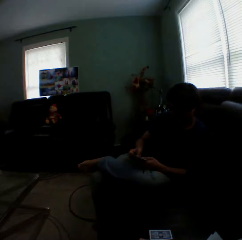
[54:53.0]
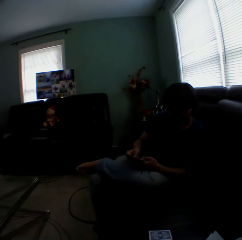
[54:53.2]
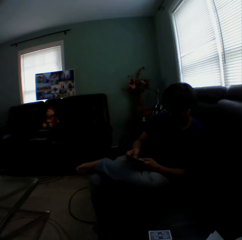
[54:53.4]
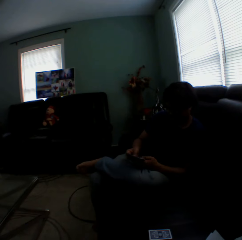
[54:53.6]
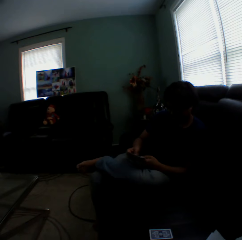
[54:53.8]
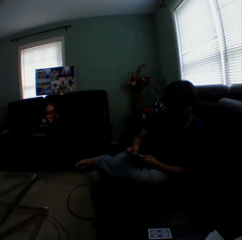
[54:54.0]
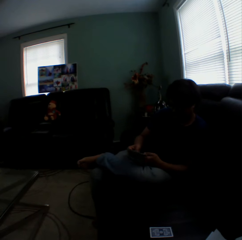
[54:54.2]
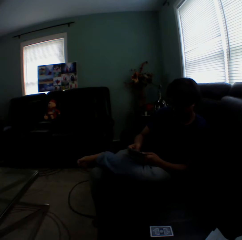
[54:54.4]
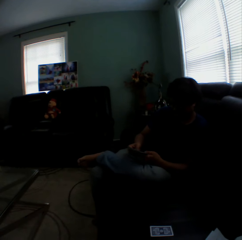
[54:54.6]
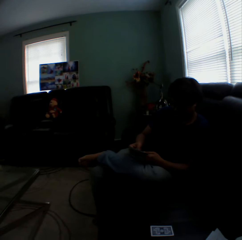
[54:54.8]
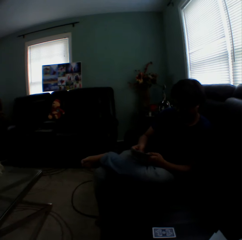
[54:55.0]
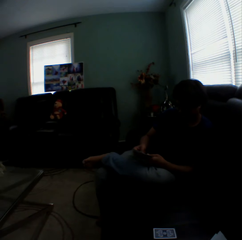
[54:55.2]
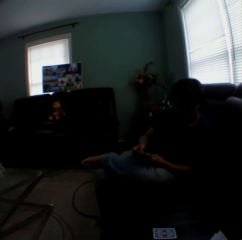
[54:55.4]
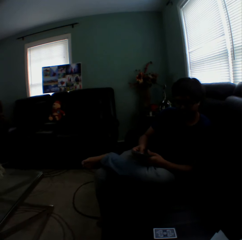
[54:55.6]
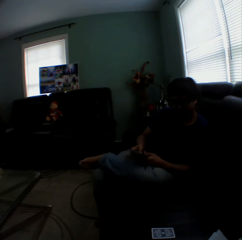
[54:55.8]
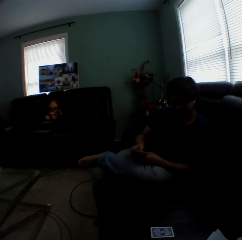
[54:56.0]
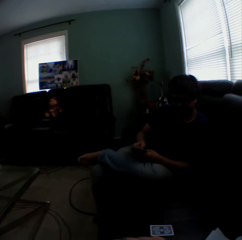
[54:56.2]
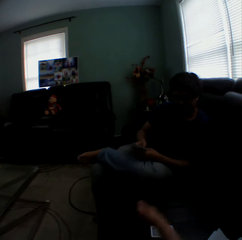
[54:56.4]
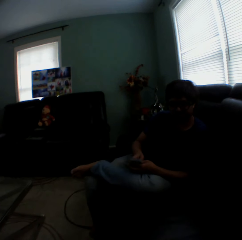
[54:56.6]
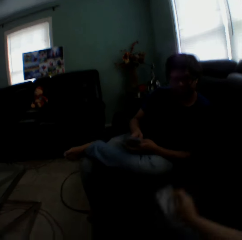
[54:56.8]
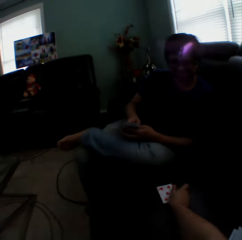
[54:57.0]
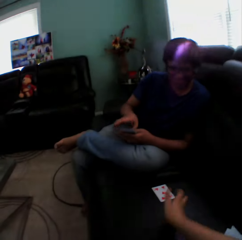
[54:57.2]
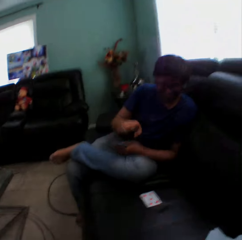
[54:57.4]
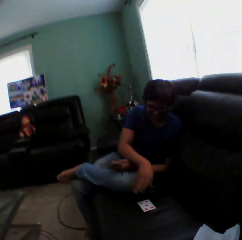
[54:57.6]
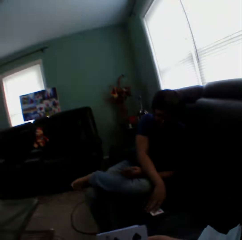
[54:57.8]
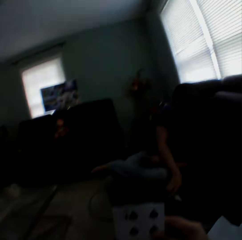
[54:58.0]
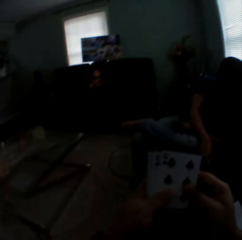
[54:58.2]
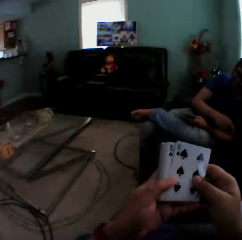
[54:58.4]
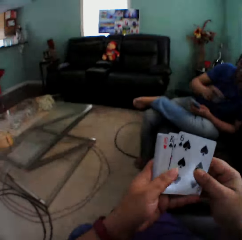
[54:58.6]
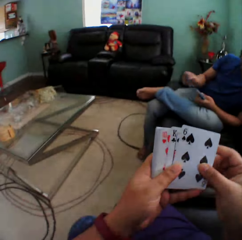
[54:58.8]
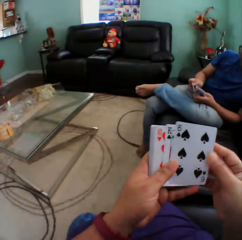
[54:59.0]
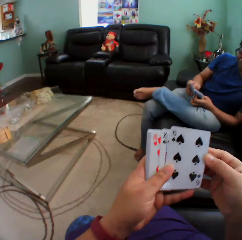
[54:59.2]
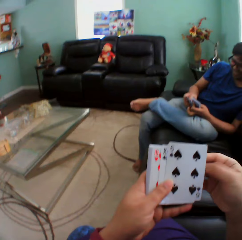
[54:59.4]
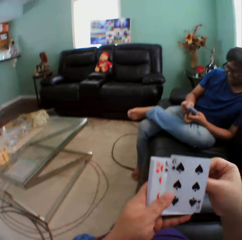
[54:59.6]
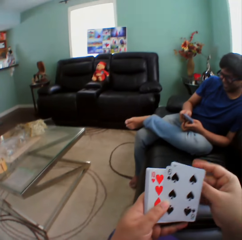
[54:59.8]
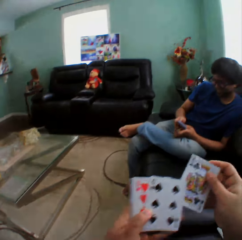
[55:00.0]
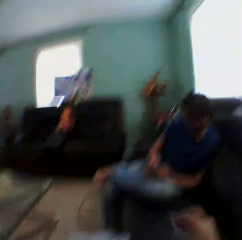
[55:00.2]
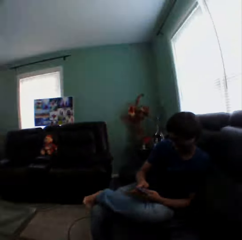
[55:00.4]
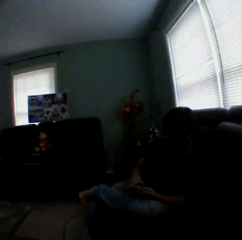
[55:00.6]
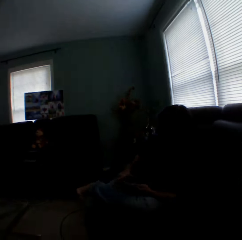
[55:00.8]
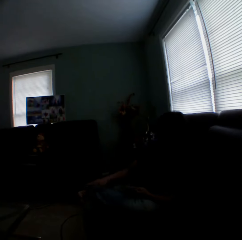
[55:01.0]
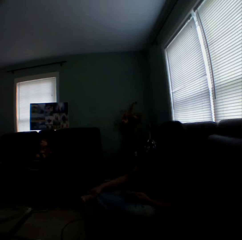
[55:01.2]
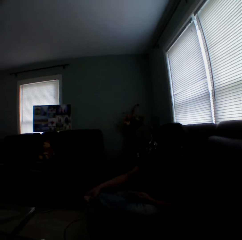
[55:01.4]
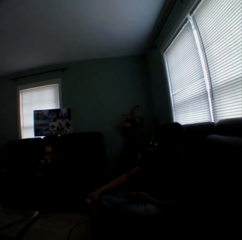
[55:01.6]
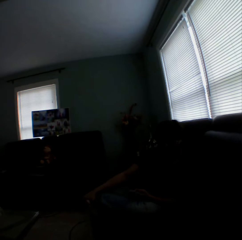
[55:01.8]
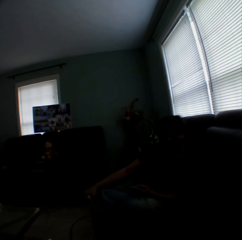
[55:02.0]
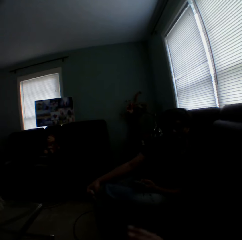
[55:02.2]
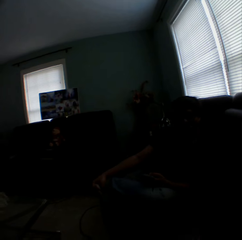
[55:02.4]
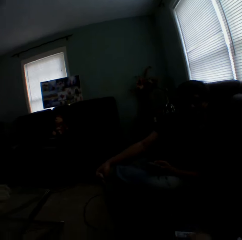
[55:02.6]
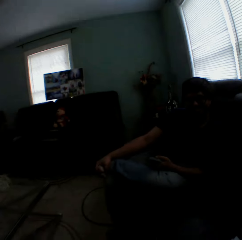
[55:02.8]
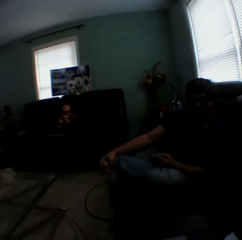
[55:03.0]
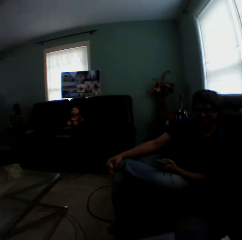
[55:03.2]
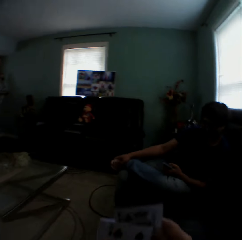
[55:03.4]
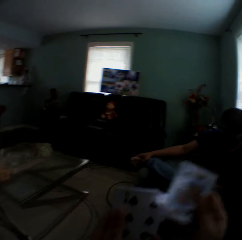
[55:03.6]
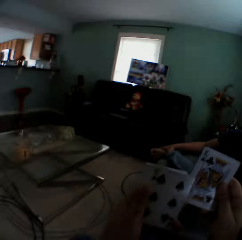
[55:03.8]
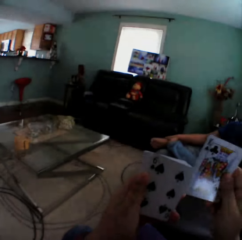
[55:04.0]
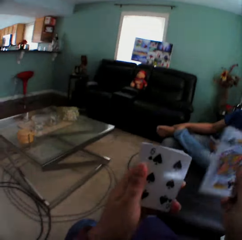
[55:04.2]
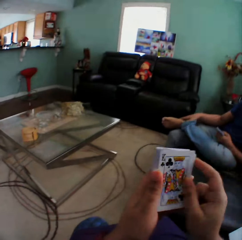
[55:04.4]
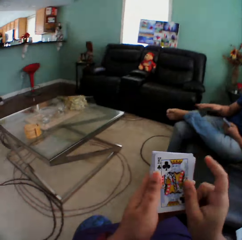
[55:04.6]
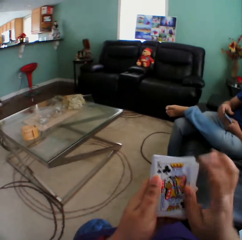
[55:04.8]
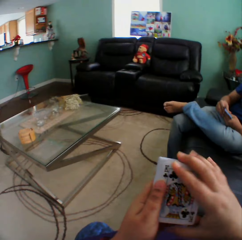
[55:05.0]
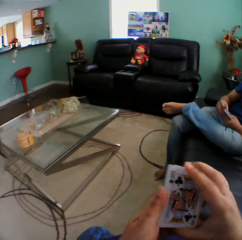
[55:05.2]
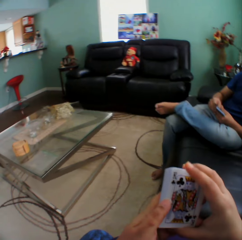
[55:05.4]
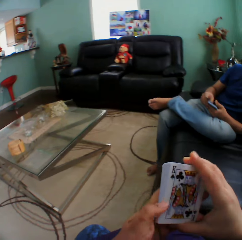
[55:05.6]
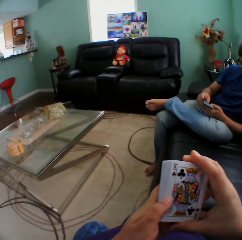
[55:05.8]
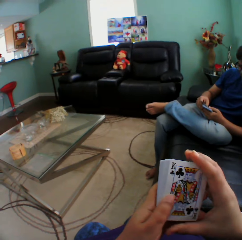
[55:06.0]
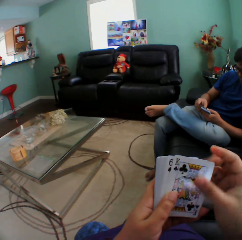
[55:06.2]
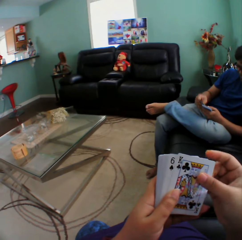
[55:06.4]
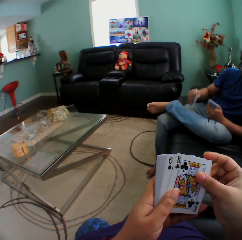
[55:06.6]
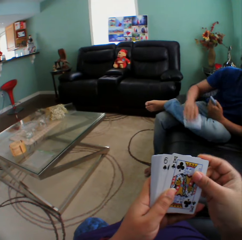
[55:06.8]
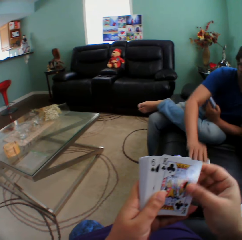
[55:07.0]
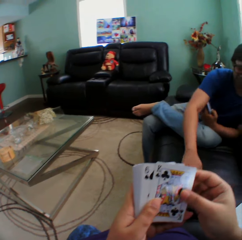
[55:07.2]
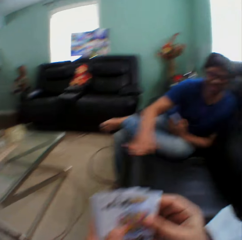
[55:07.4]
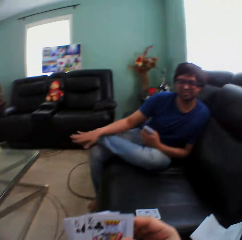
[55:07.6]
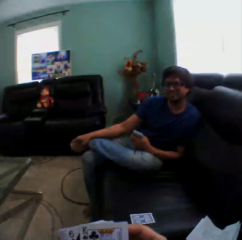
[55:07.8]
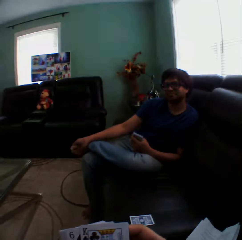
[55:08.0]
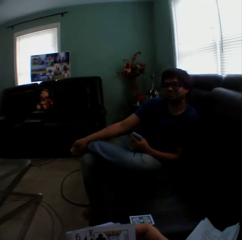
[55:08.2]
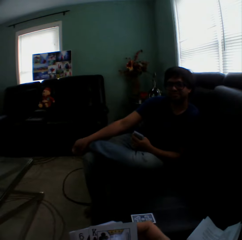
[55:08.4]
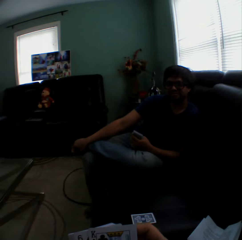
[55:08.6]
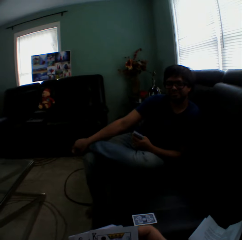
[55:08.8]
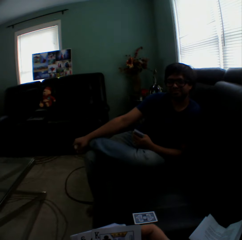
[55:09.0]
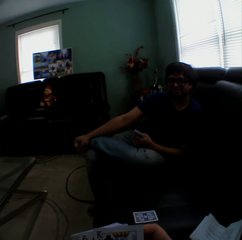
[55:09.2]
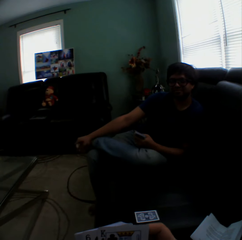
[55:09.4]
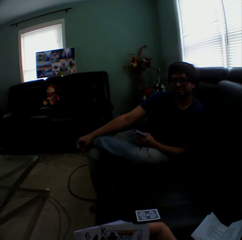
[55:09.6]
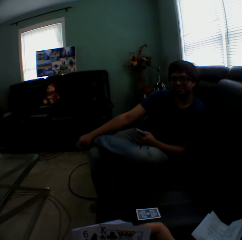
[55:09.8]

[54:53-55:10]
A man looks at the cards. The camera wearer moves the card on the couch. The man picks up the card. The man puts a card on the couch.

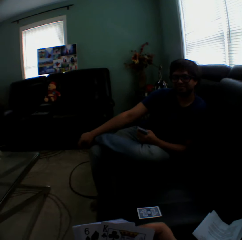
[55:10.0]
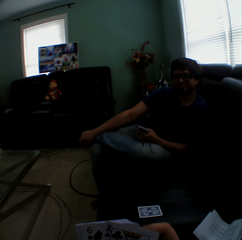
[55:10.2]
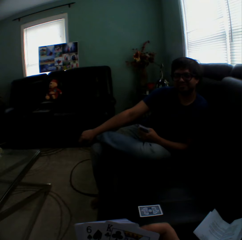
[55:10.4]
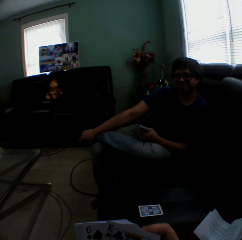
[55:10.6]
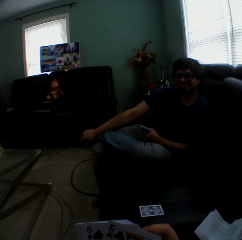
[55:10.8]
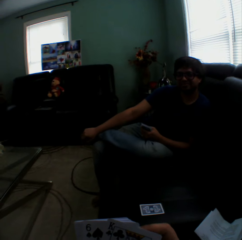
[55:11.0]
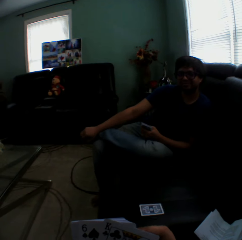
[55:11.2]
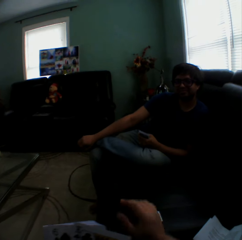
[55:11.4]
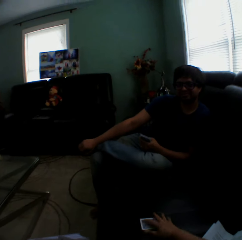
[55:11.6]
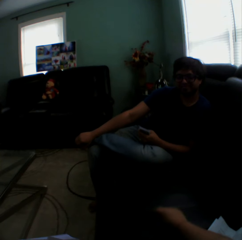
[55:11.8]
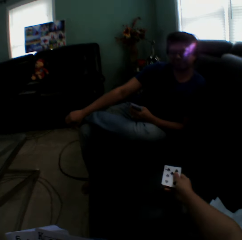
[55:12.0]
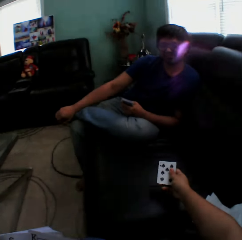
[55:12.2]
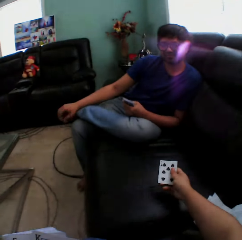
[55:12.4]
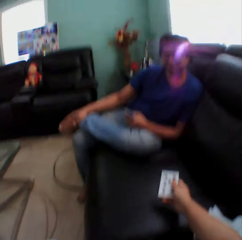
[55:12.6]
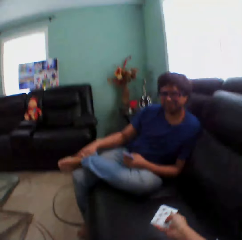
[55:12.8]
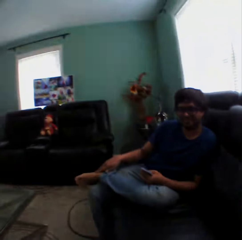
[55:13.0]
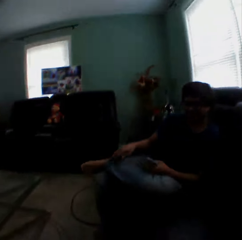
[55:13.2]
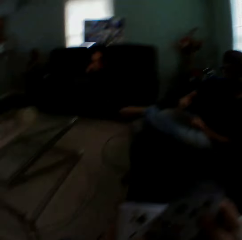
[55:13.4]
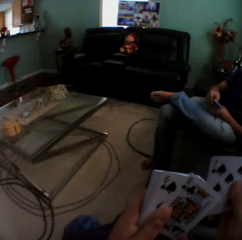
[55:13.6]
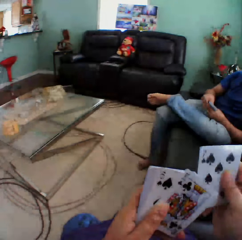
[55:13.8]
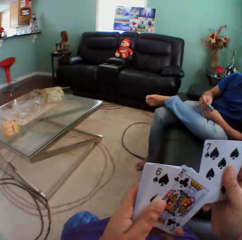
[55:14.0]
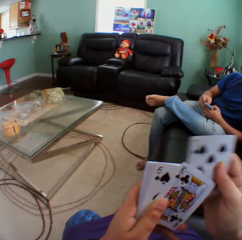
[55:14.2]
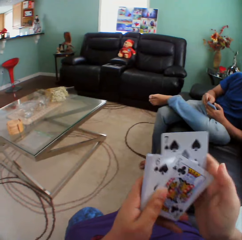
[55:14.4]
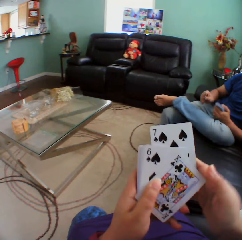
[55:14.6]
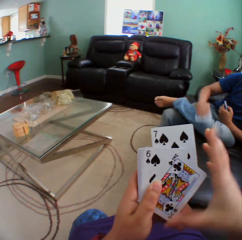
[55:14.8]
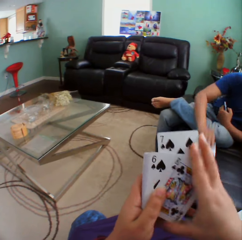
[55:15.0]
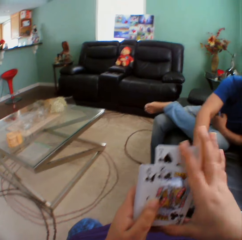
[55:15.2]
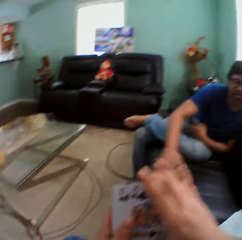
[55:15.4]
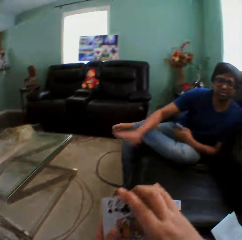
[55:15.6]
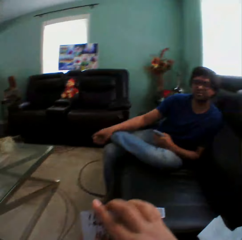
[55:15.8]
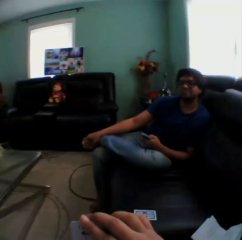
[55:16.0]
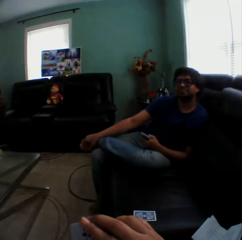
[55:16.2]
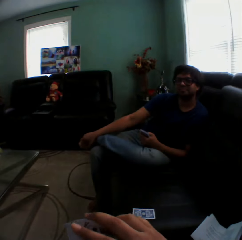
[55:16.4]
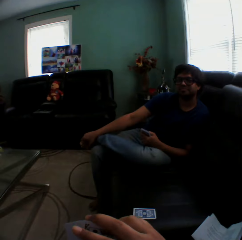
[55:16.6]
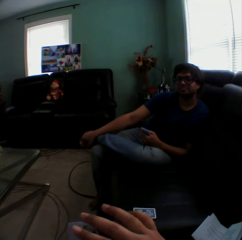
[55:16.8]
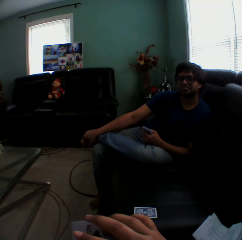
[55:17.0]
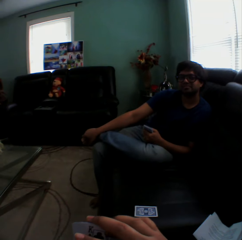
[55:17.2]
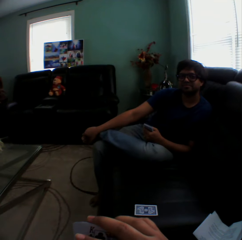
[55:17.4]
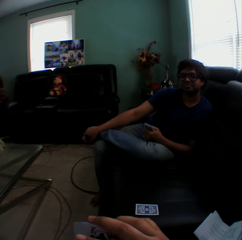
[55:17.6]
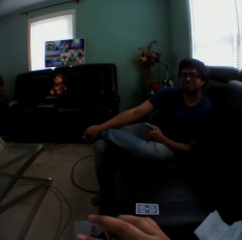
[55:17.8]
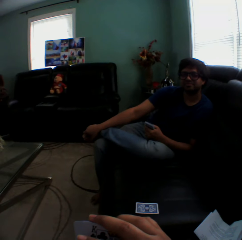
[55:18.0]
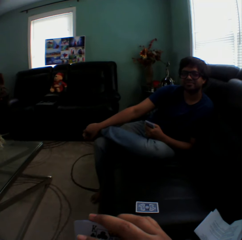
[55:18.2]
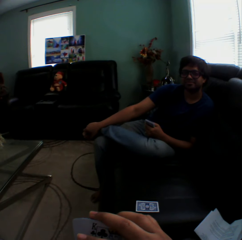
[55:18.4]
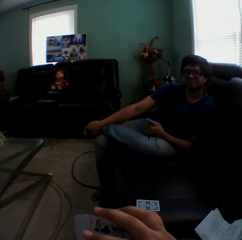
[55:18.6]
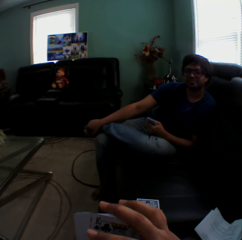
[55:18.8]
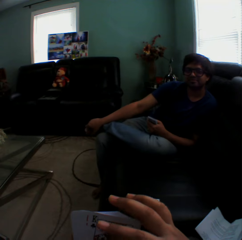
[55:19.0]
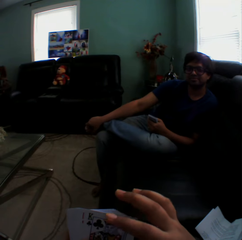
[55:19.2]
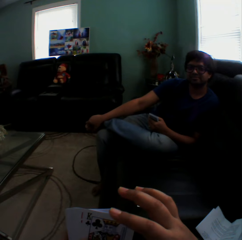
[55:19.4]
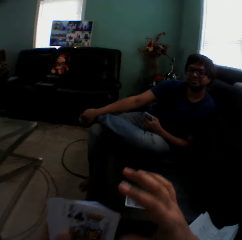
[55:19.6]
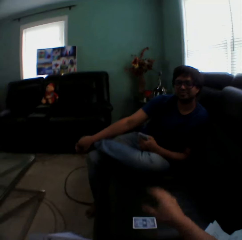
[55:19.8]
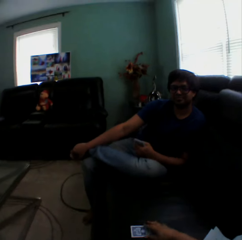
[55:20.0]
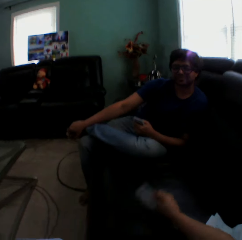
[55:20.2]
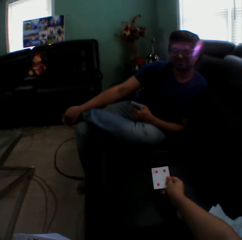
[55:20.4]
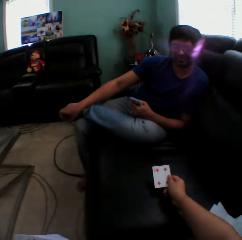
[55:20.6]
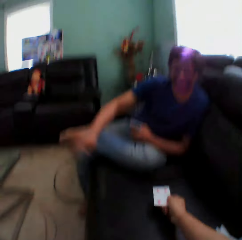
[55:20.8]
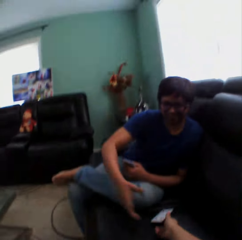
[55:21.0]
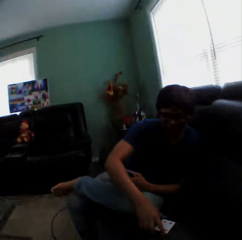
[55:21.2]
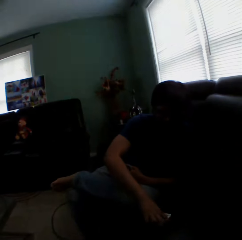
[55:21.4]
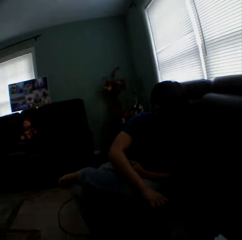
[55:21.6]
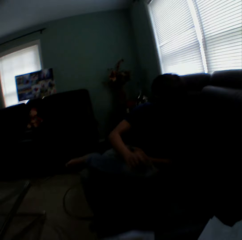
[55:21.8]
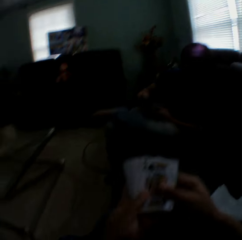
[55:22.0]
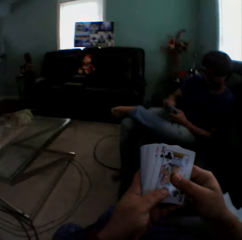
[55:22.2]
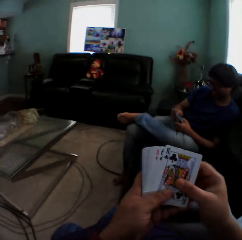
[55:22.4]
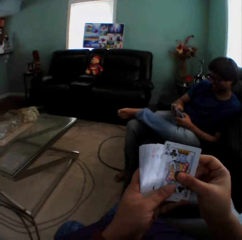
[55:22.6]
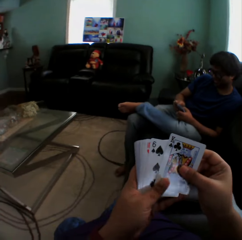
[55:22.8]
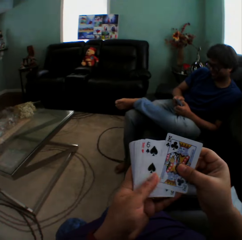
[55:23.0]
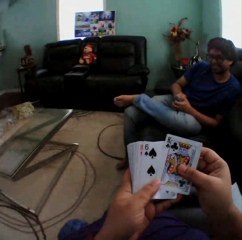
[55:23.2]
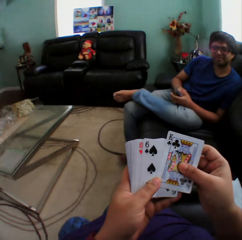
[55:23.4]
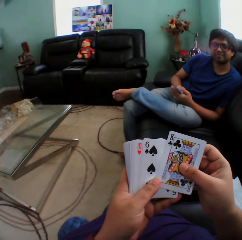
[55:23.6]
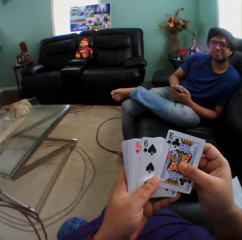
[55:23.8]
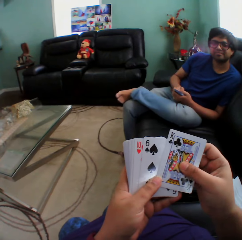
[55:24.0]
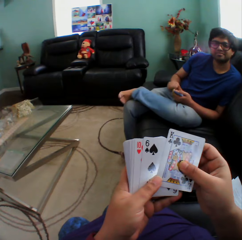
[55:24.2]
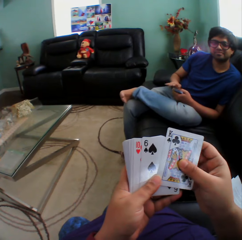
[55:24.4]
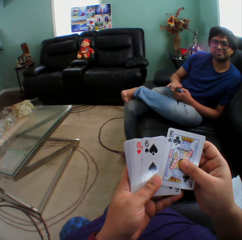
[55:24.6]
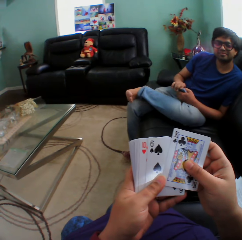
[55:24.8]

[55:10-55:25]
The camera wearer picks up the card and looks at the card. He arranges the cards on his hand. A man puts a card on the couch. The camera wearer holds the card and looks at the card. The man takes the card.
